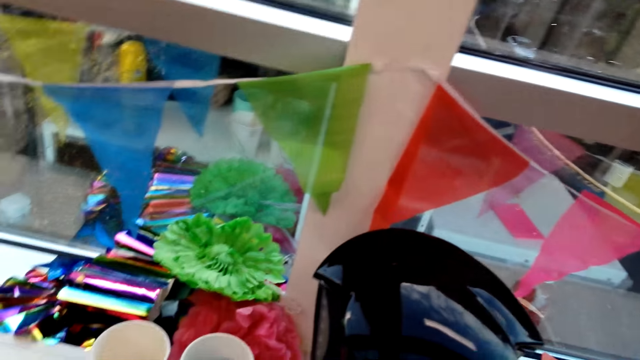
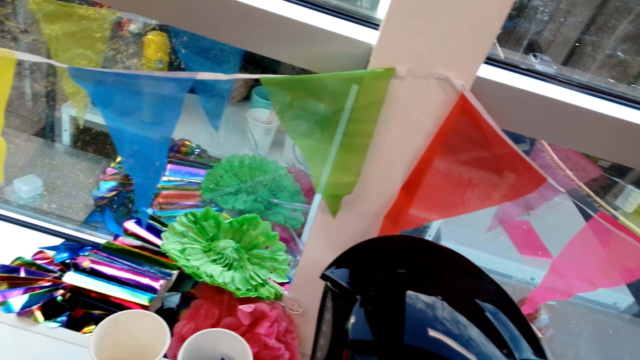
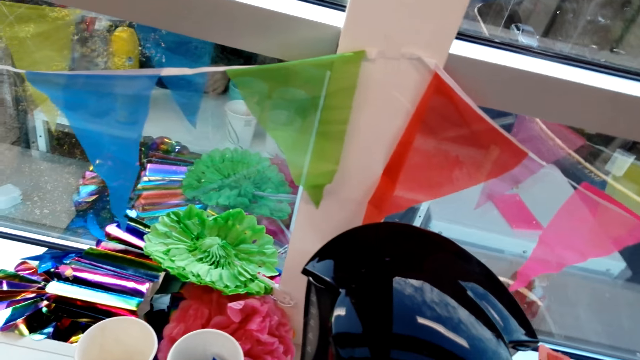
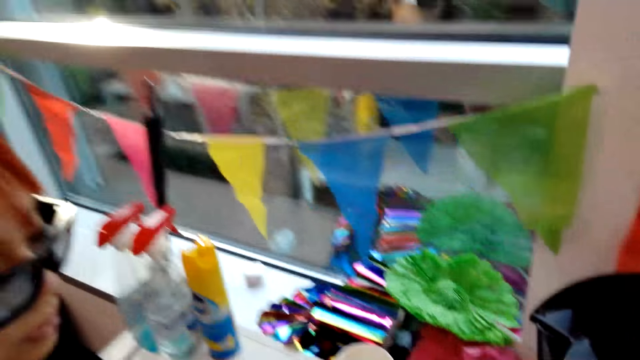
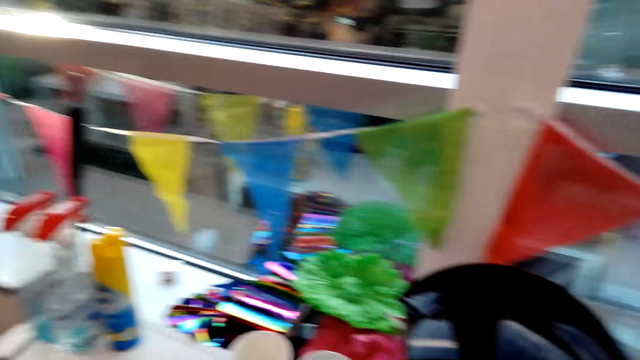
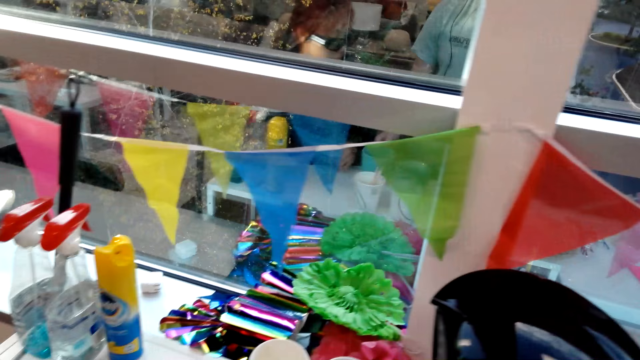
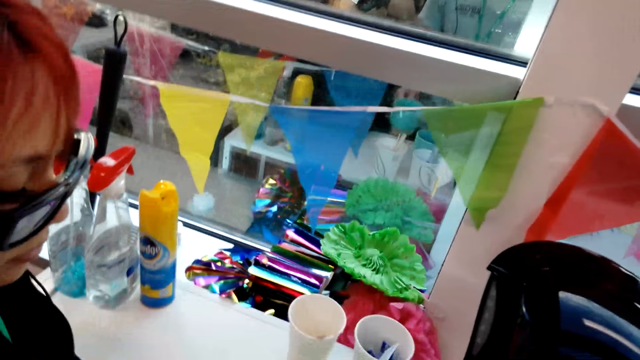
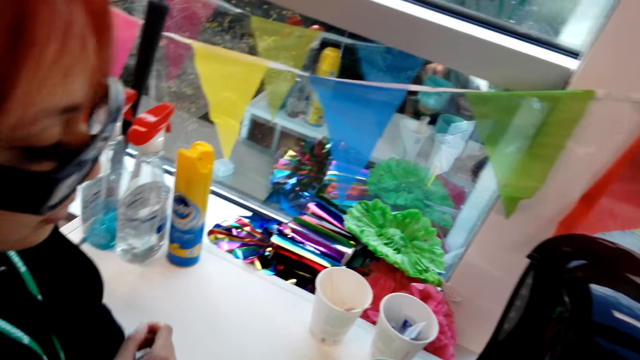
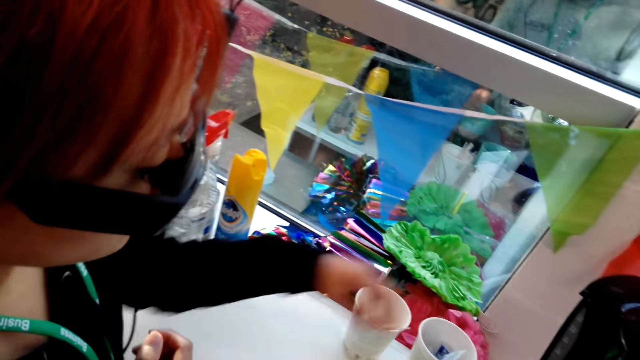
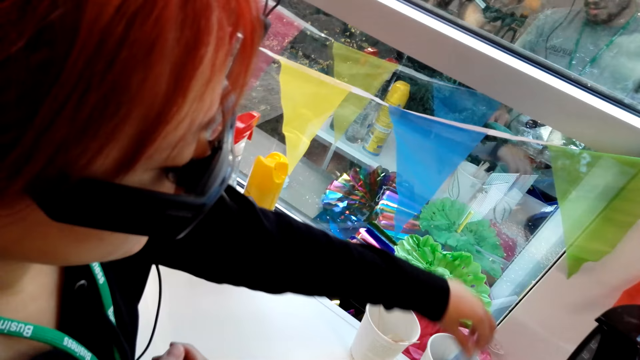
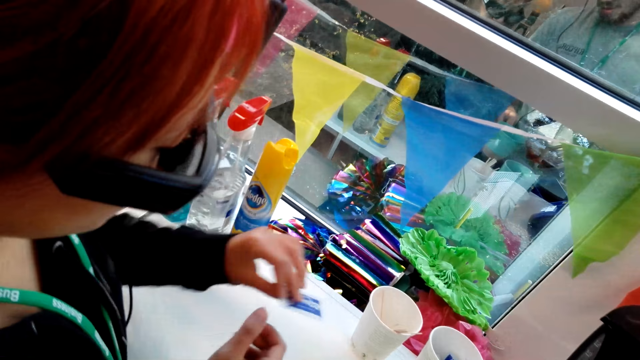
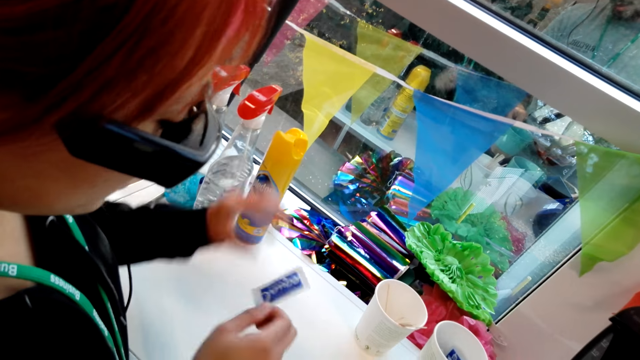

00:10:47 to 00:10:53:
The camera wearer interacts with a woman. The woman picks up a sachet in the cup. The camera wearer stares at the woman.

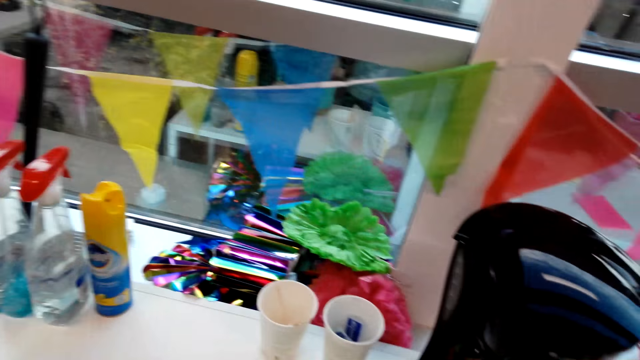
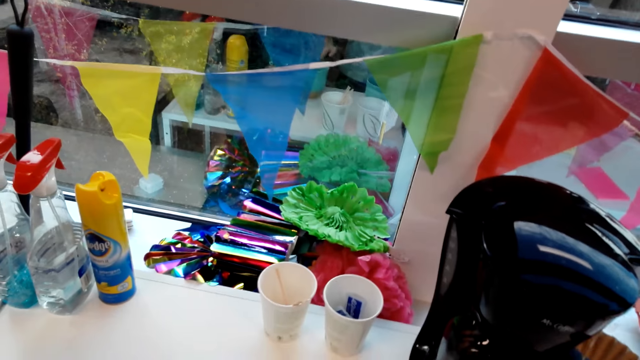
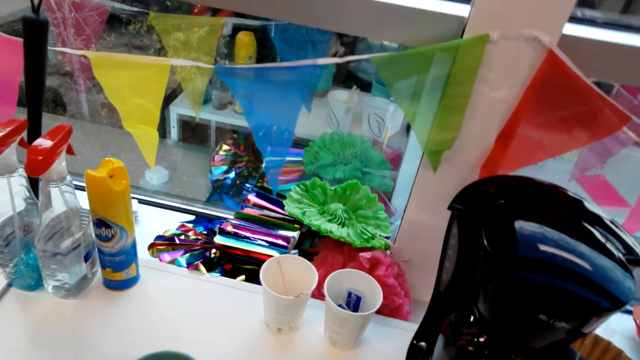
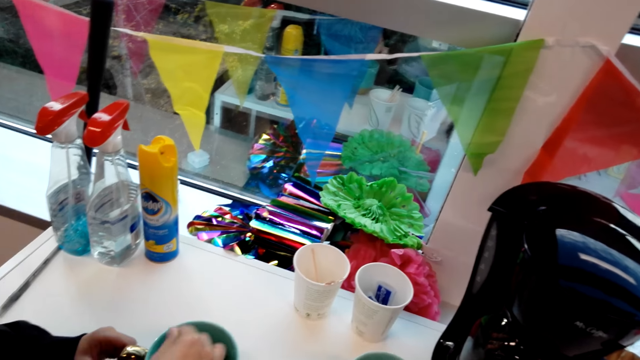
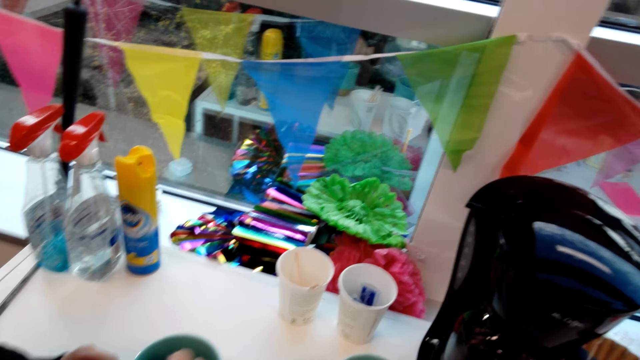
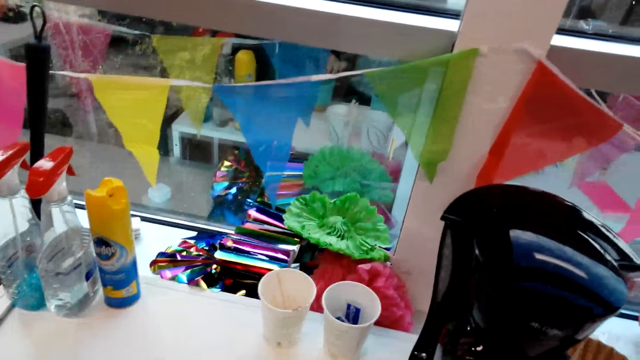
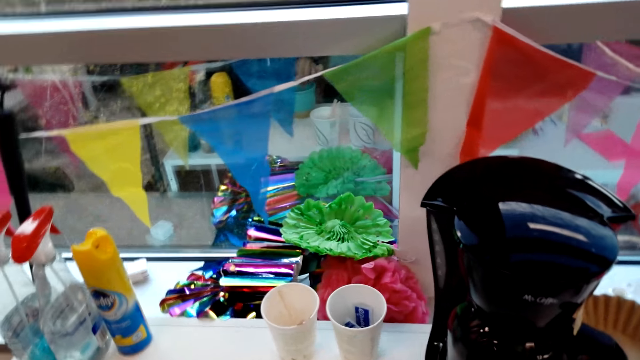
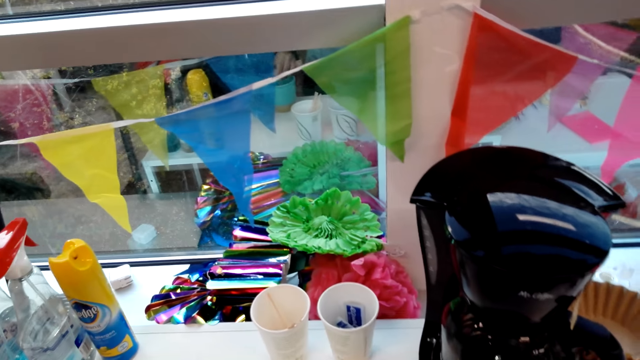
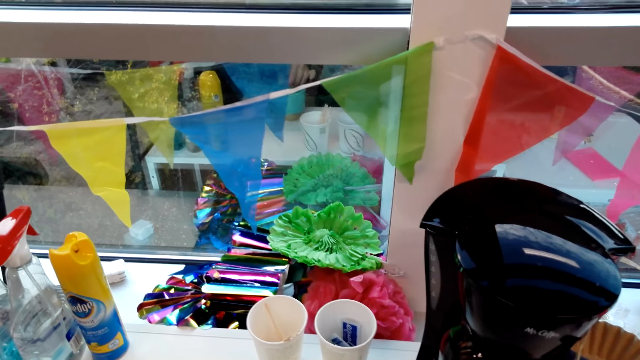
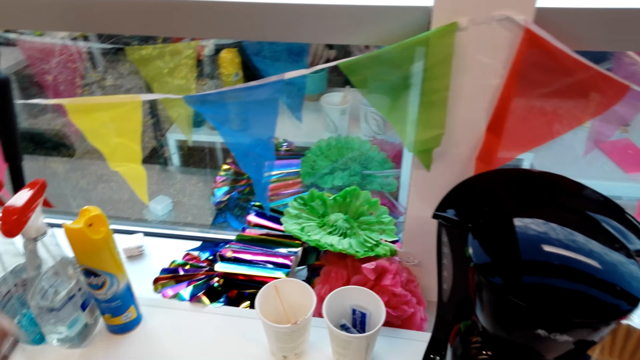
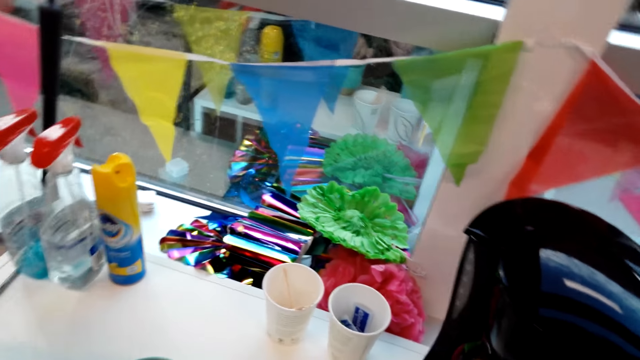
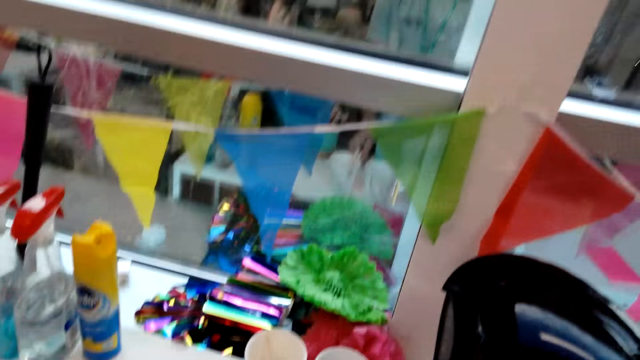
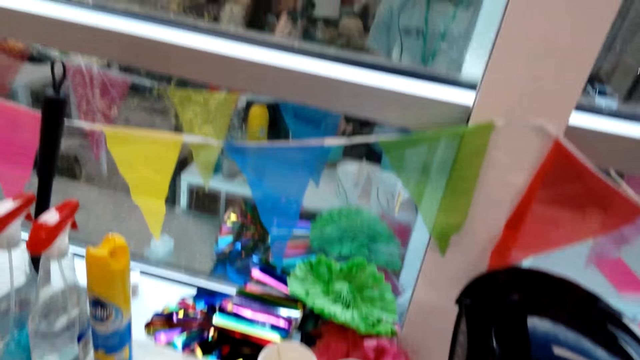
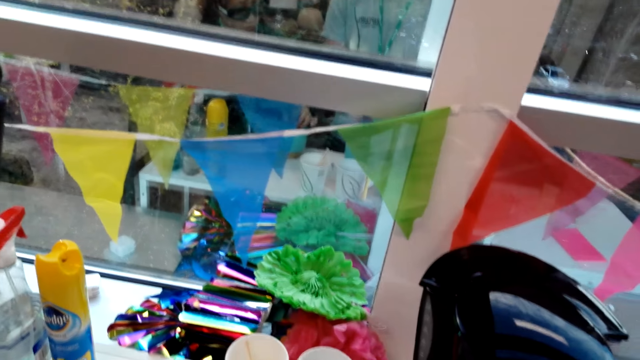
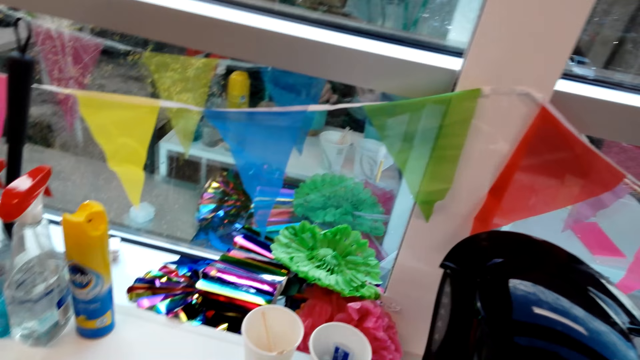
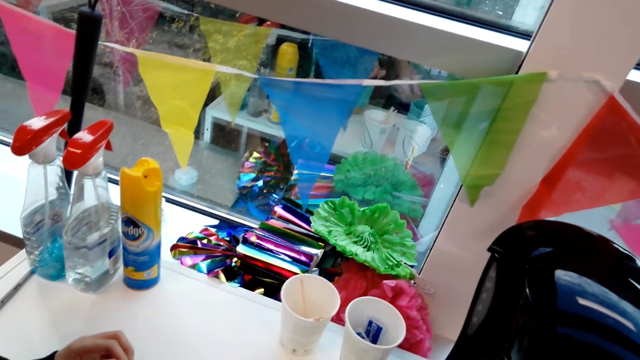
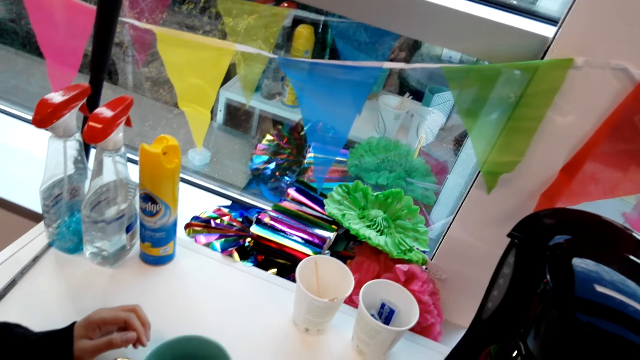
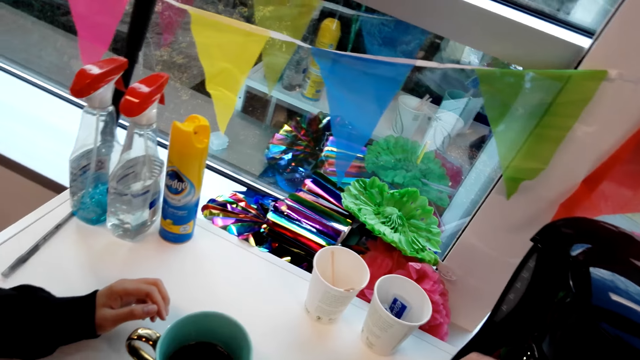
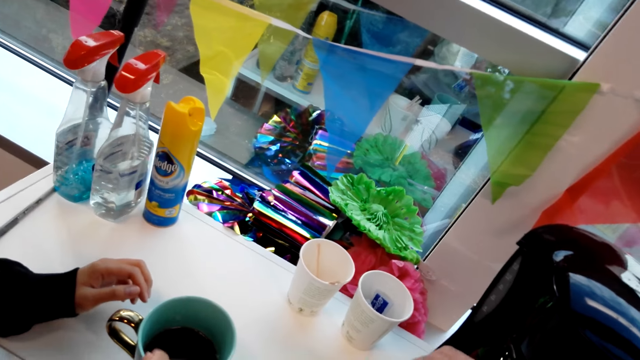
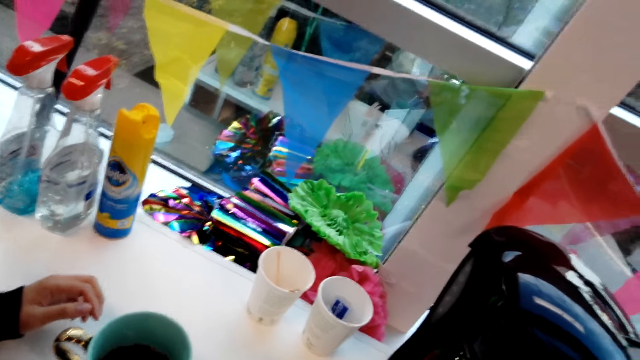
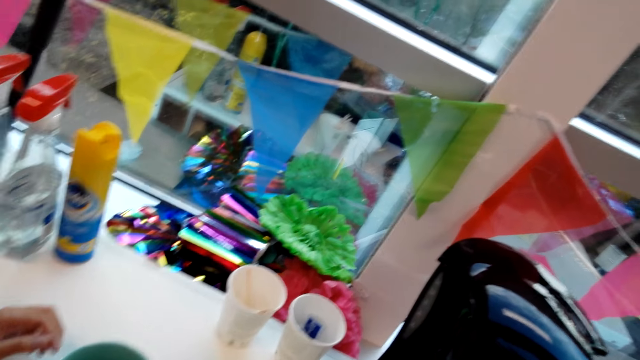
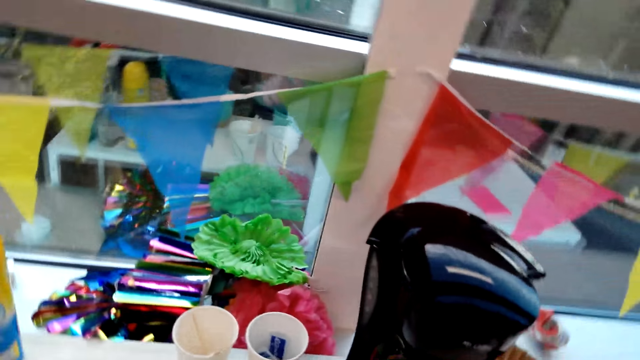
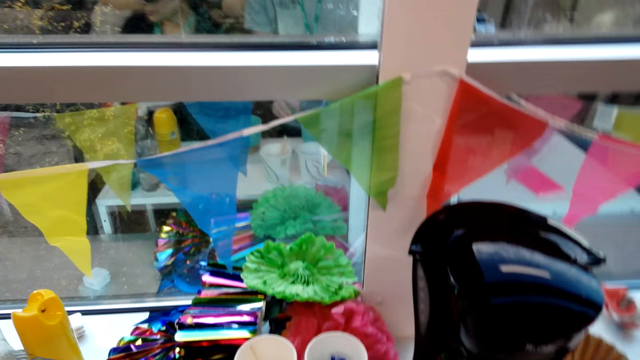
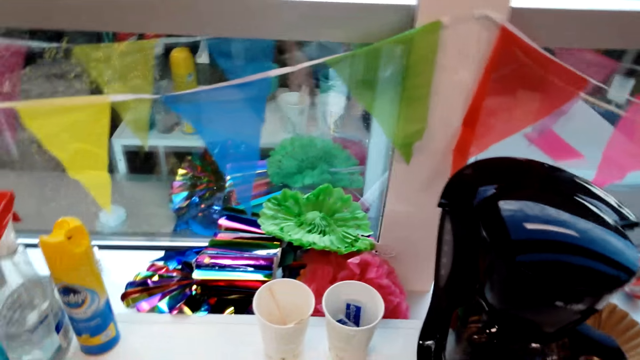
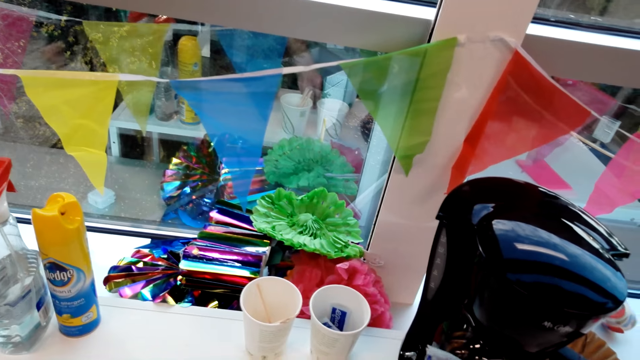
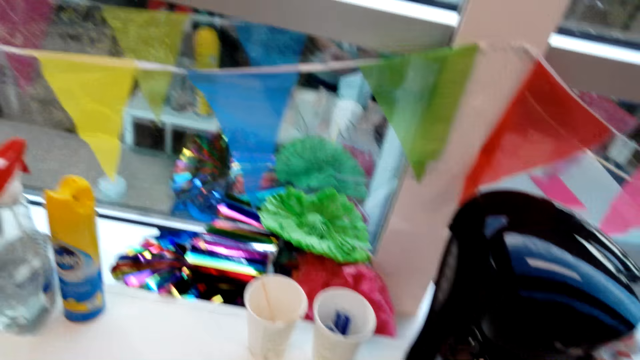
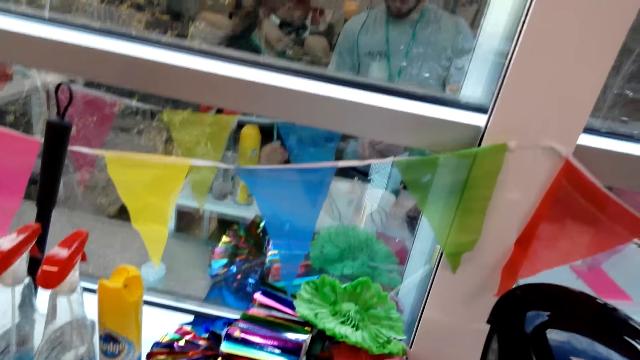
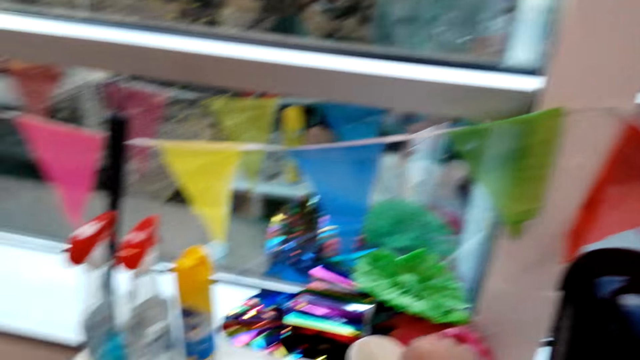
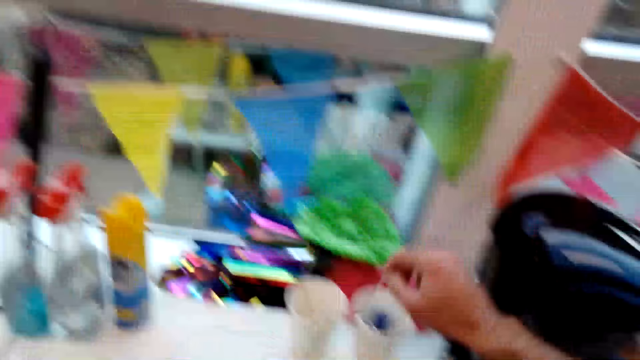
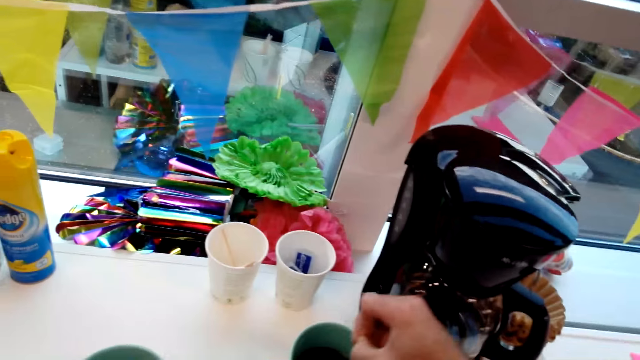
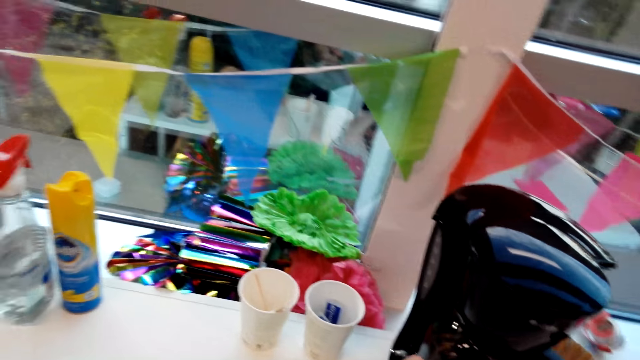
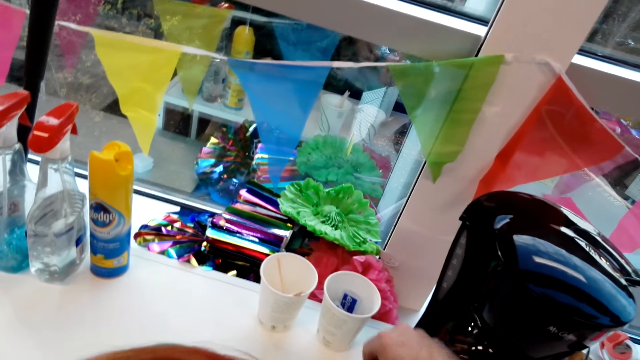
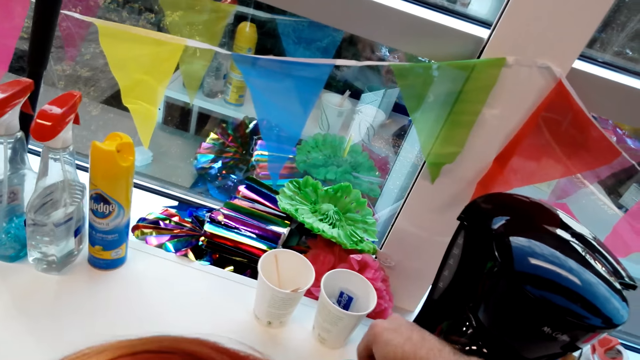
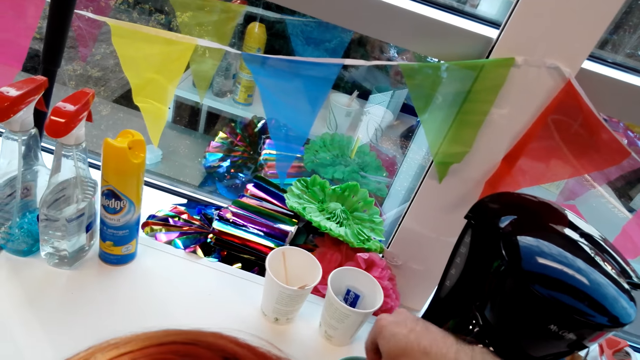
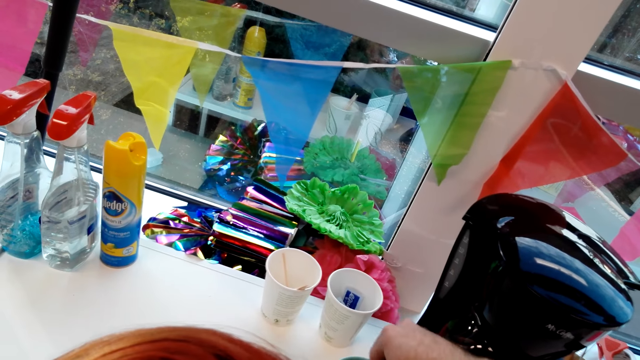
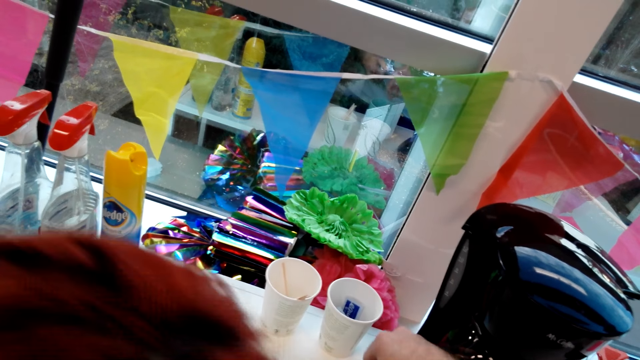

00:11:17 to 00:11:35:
The camera wearer picks the sachet from the cup. A woman stirs the coffee. The camera wearer looks around. They stir the coffee.
